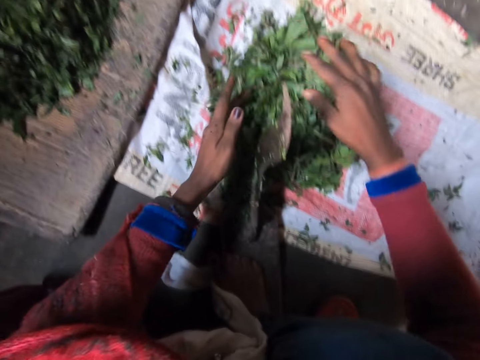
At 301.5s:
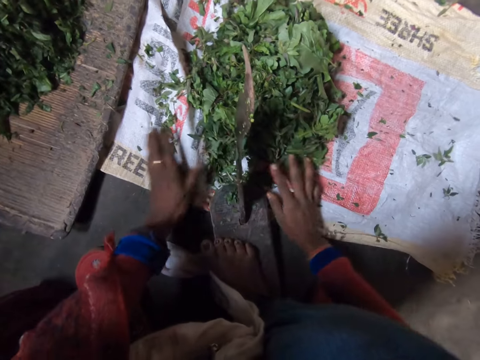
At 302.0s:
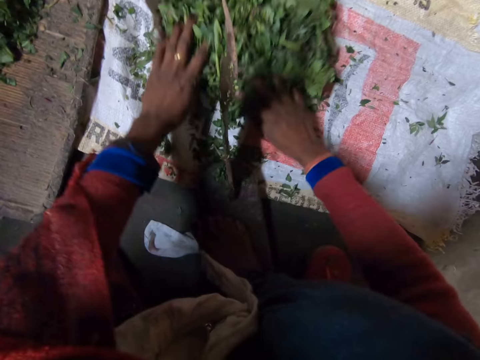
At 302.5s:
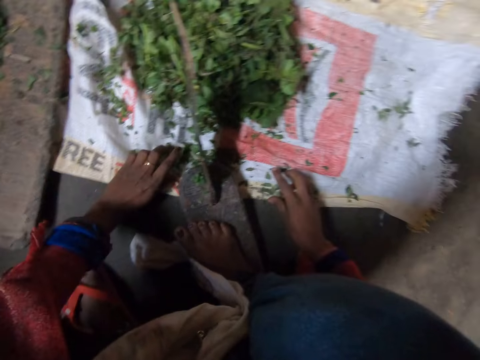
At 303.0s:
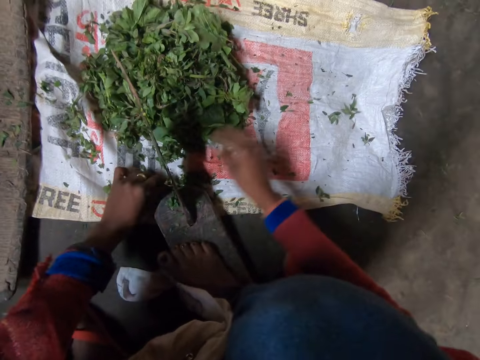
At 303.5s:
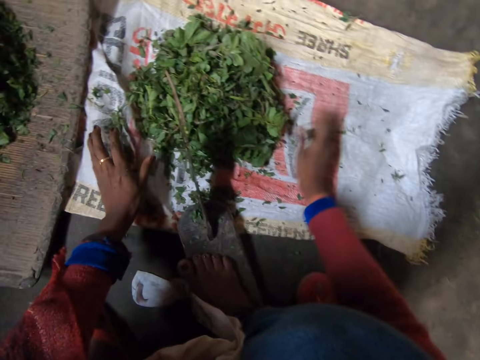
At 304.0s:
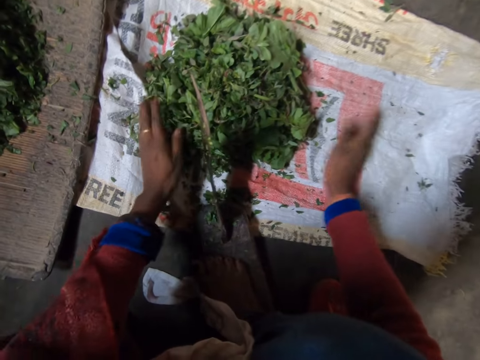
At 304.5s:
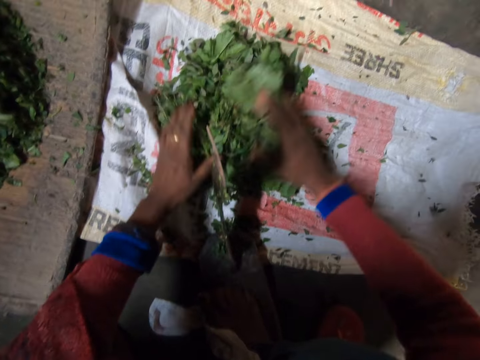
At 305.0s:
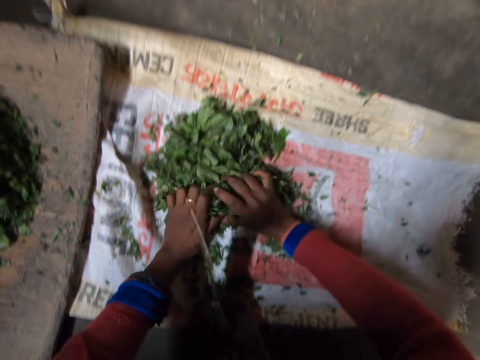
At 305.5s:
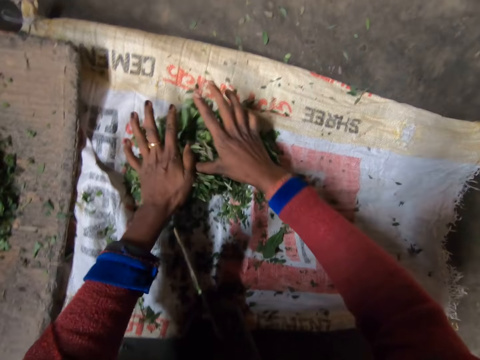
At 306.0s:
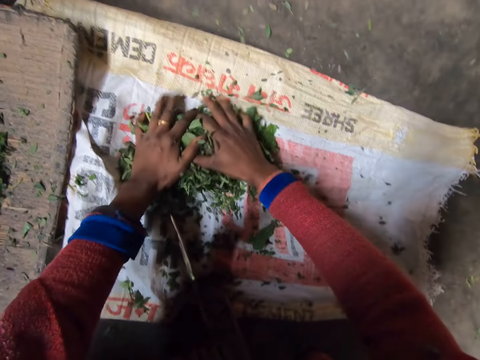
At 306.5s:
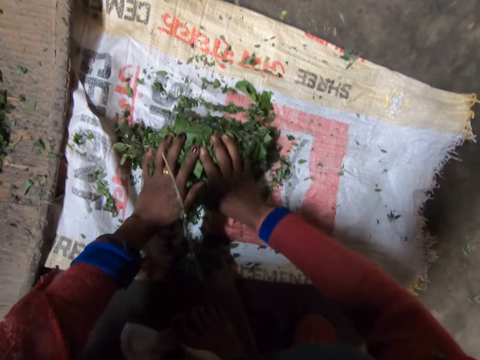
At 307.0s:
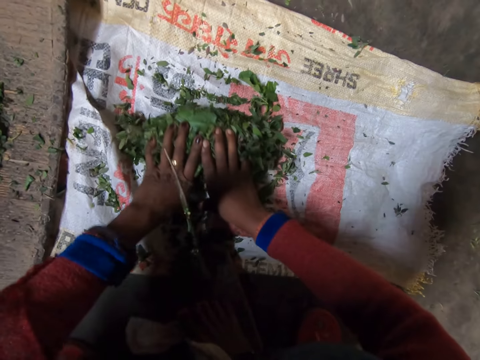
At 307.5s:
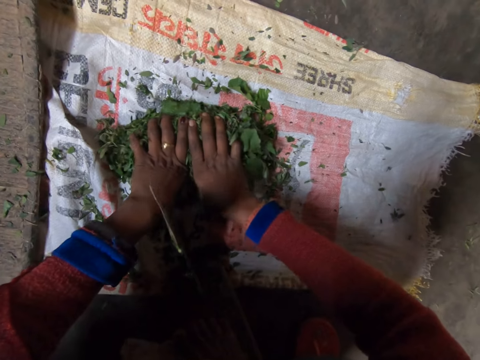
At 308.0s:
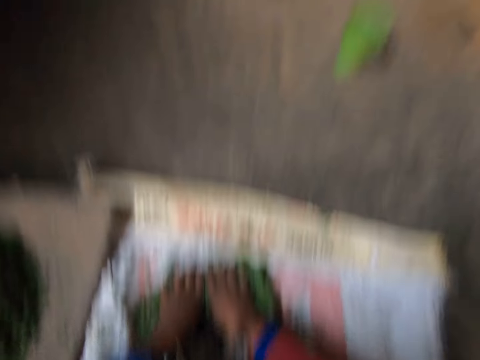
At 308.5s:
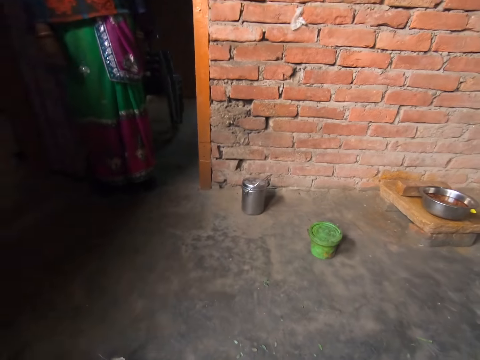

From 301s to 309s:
The camera wearer rolls the green vegetables. A lady stands in the room.

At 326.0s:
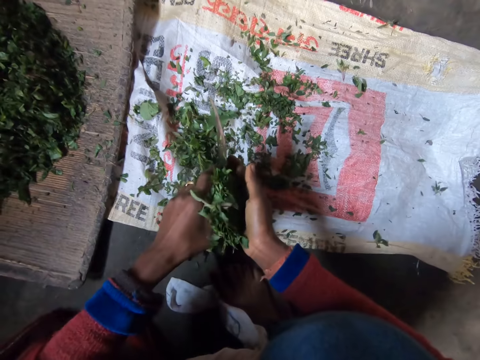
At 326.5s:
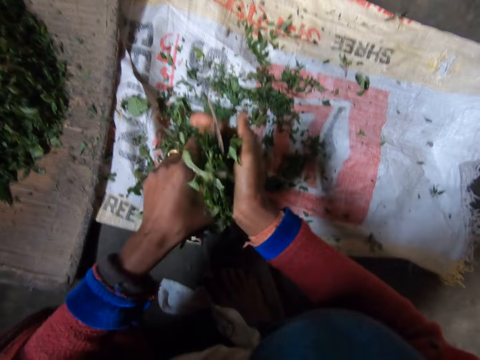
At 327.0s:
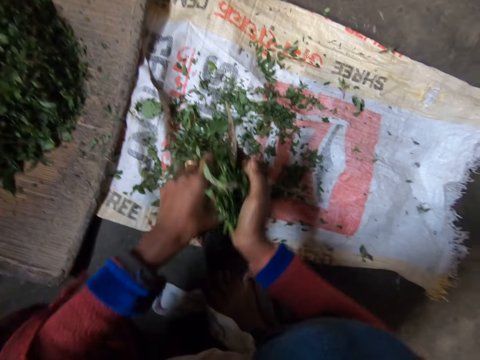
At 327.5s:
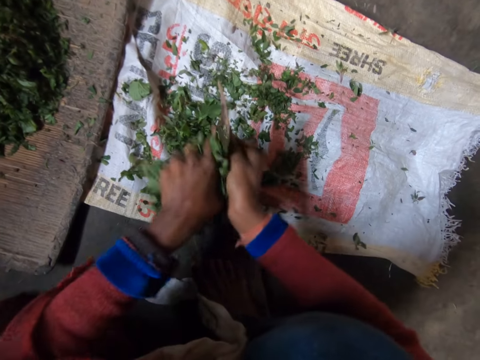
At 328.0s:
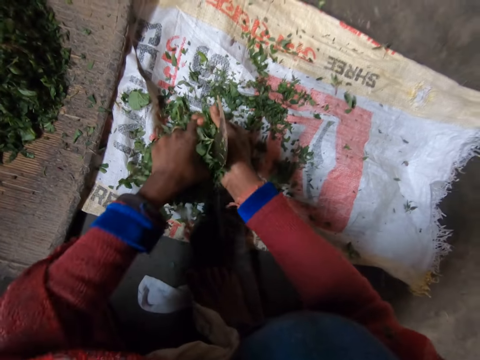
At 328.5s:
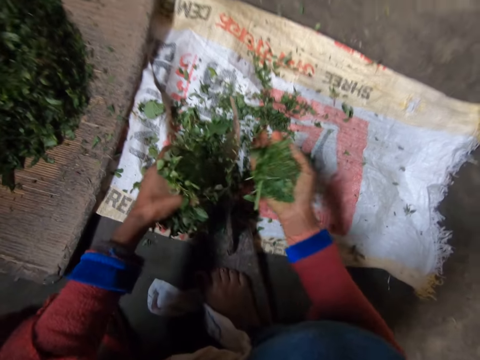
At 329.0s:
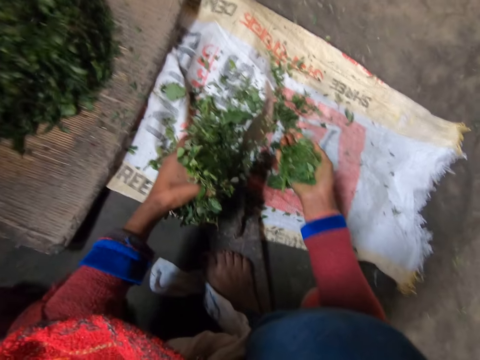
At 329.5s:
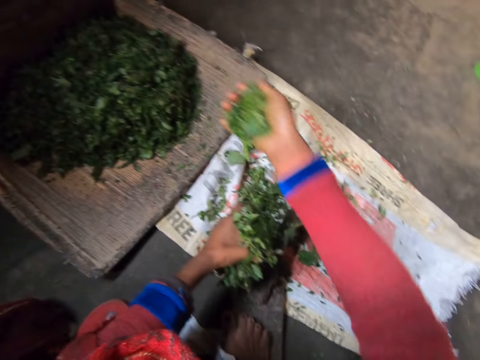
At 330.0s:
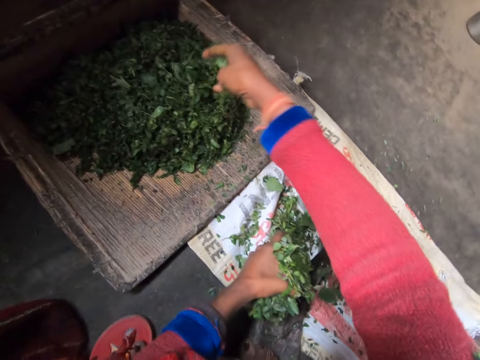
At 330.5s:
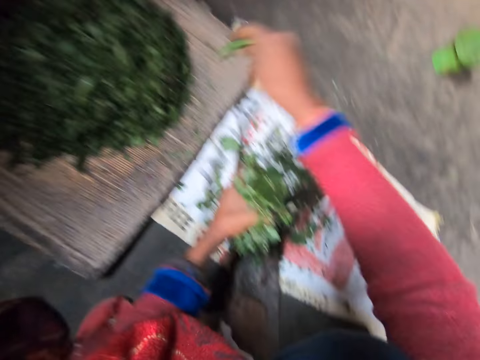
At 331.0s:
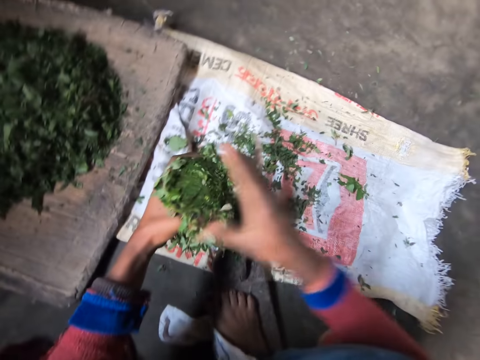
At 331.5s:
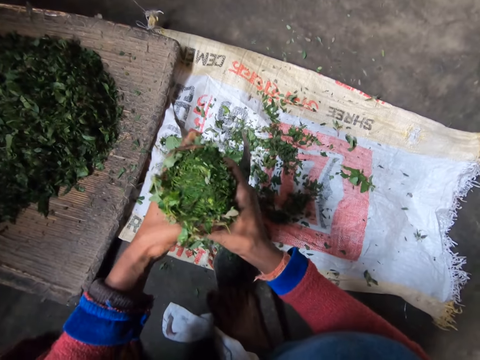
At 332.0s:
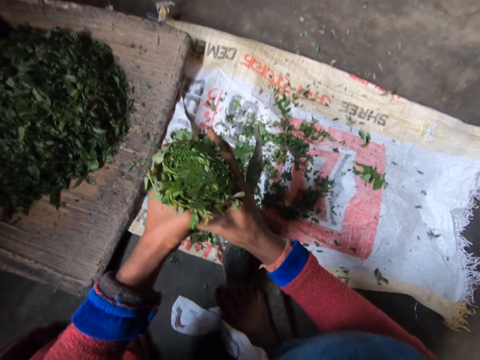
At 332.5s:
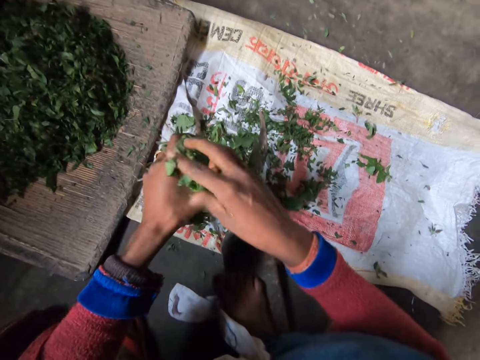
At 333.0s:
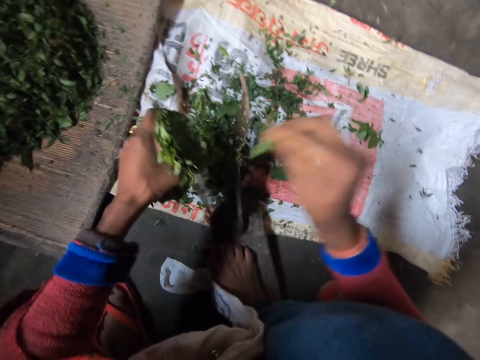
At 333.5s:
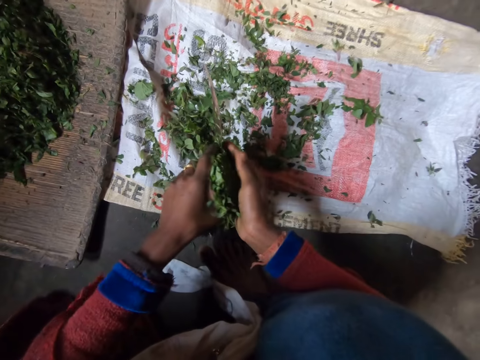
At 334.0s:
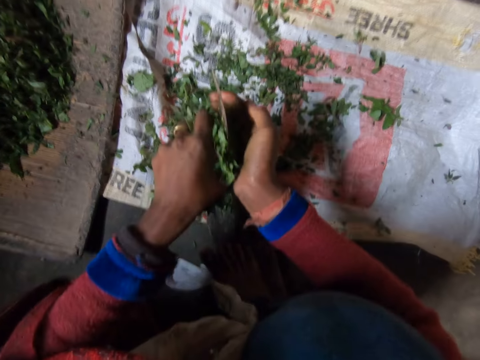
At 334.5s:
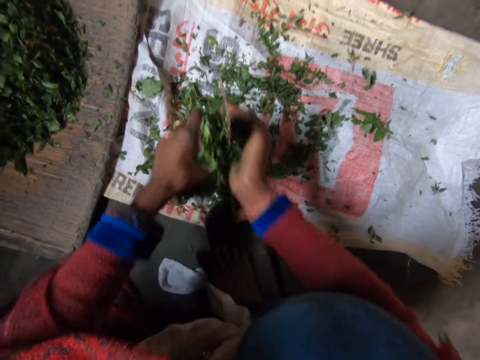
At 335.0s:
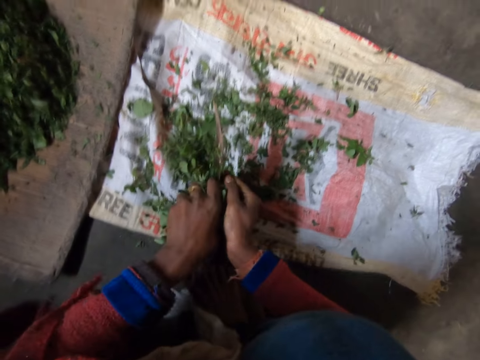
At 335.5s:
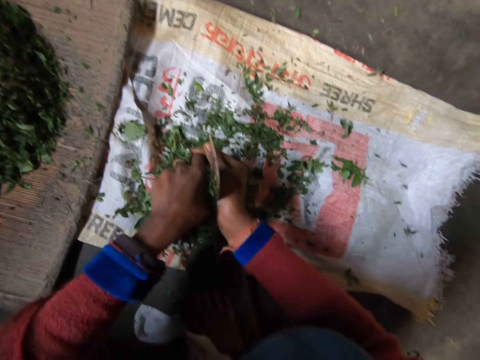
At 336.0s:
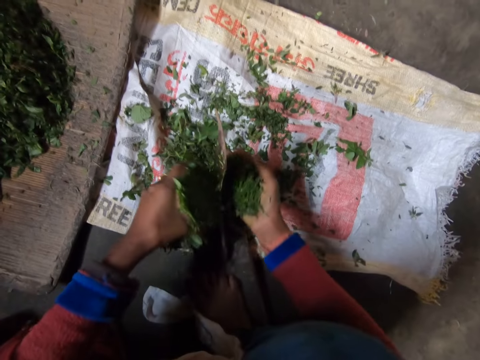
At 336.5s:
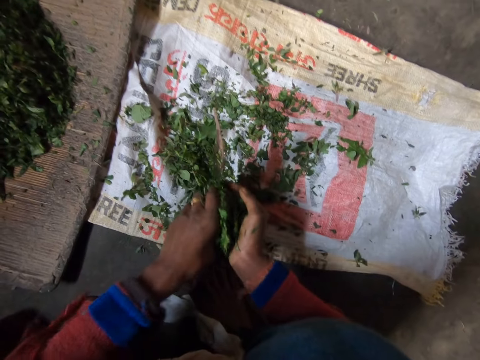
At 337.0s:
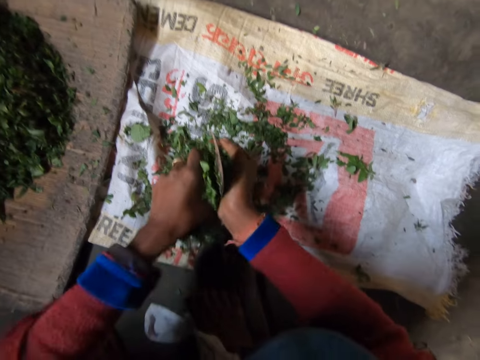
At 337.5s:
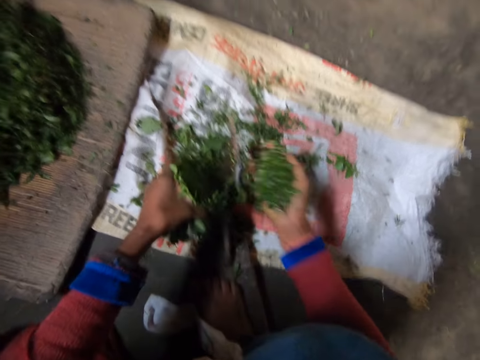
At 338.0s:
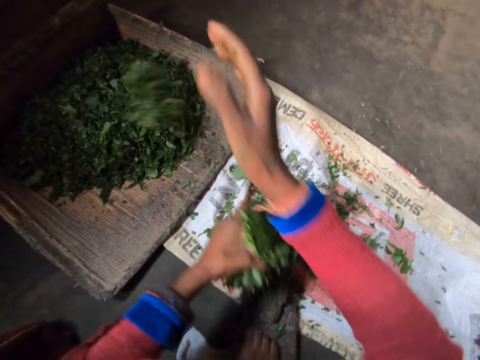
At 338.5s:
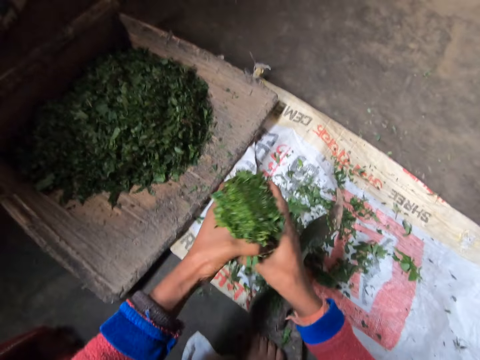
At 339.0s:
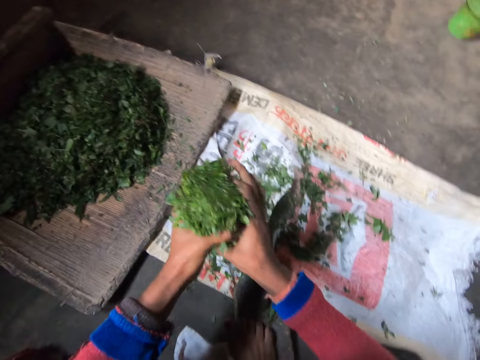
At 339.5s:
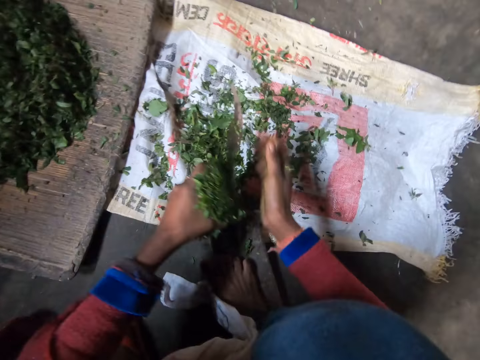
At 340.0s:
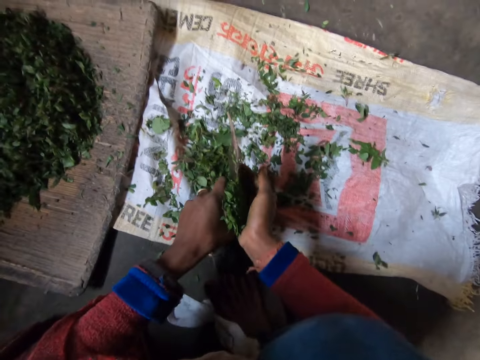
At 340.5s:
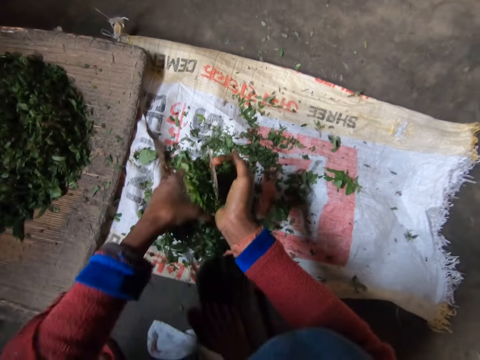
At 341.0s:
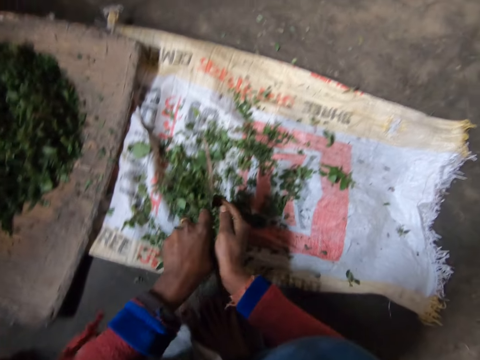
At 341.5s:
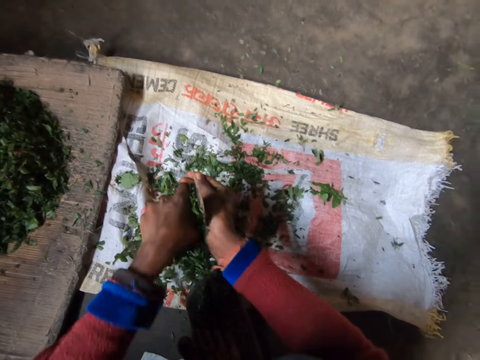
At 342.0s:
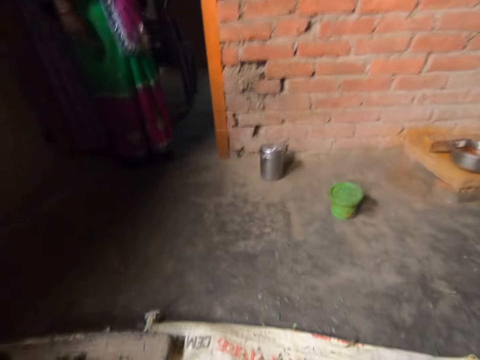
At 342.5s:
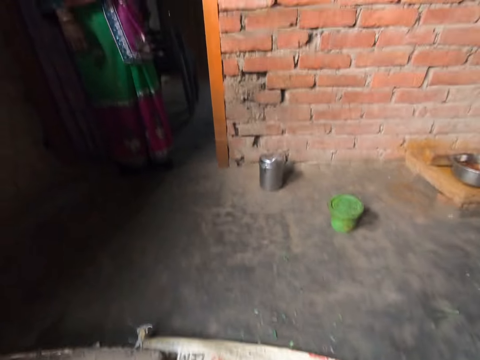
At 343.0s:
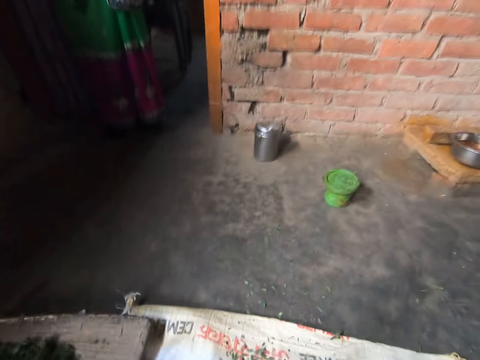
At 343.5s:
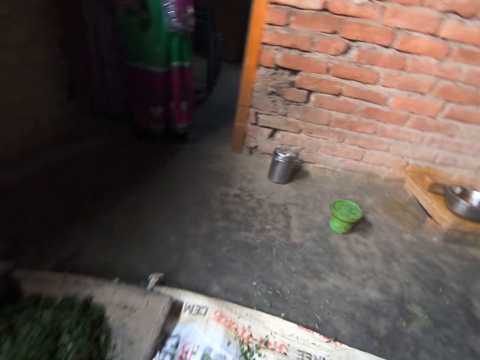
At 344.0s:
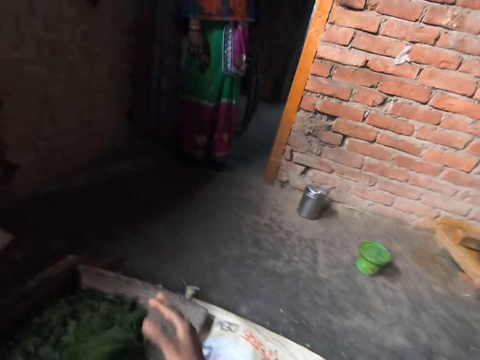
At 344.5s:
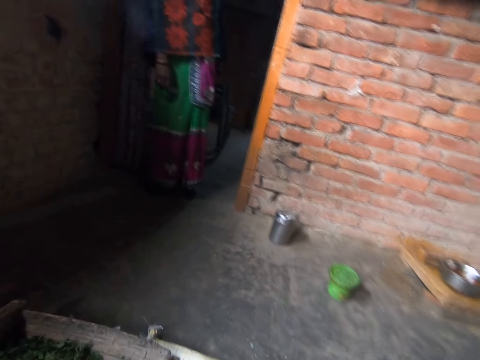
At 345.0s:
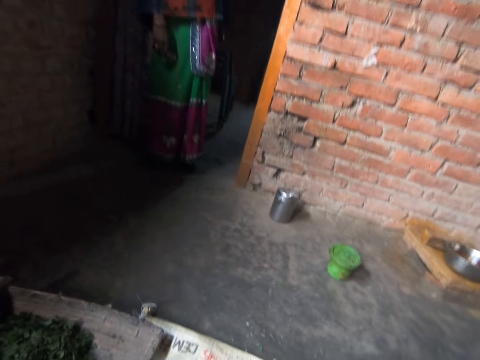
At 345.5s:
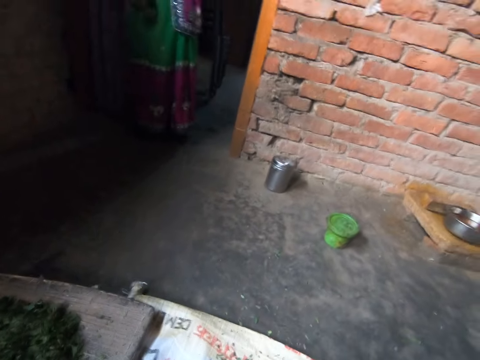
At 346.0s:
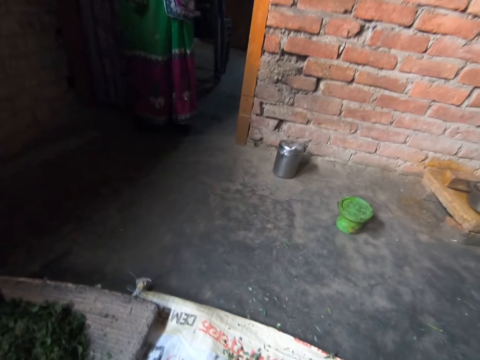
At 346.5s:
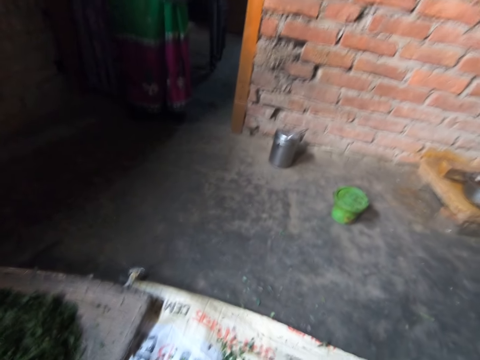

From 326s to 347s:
The camera wearer cuts the vegetables with a boti knife. She drops vegetables on other vegetables. She shakes her hand. She fits the vegetables in the hand. She removes some green vegetables. She drops the vegetable on a sack. She cuts the vegetables with the boti knife. She drops vegetables on other vegetables. She fits vegetables in the hand. She cuts the vegetables with the boti knife. A lady stands in the house. The camera wearer interacts with the lady. She drops vegetables on other vegetables. She cuts vegetables with the boti knife.
